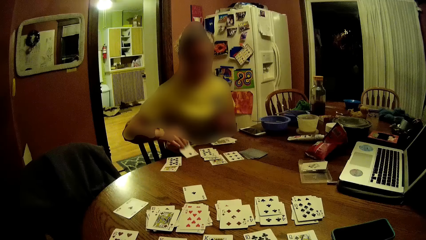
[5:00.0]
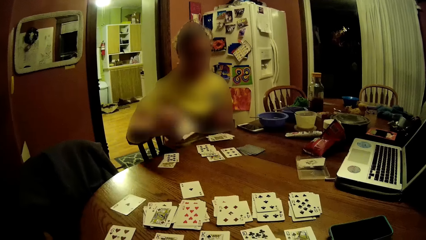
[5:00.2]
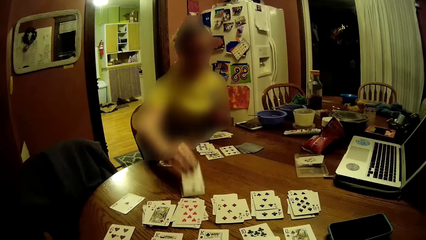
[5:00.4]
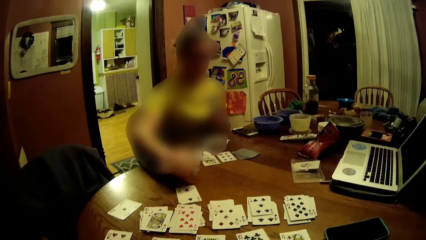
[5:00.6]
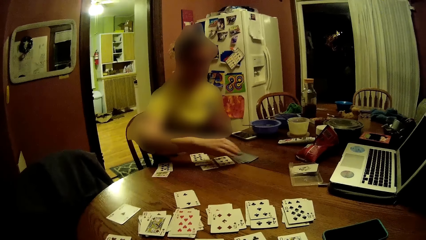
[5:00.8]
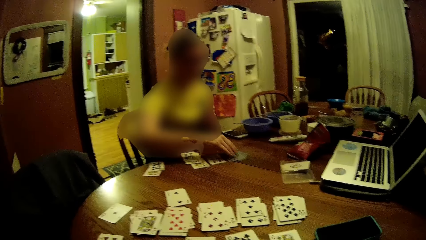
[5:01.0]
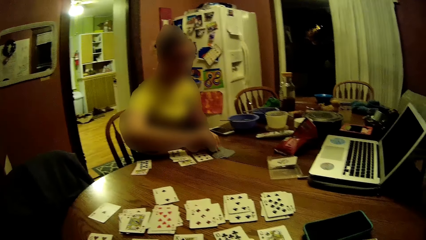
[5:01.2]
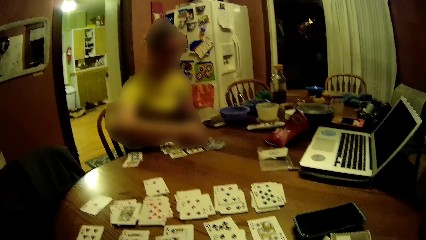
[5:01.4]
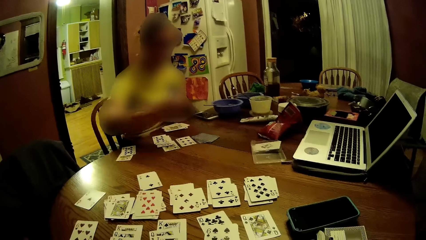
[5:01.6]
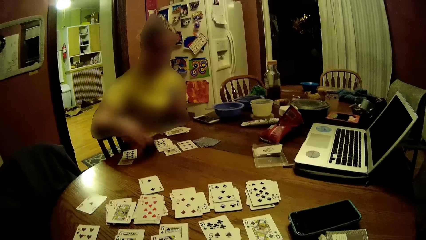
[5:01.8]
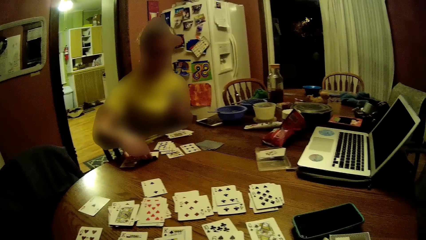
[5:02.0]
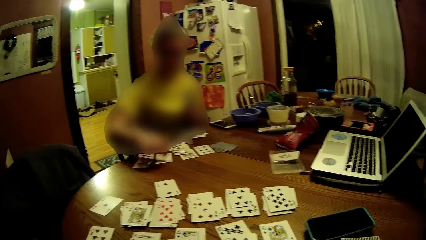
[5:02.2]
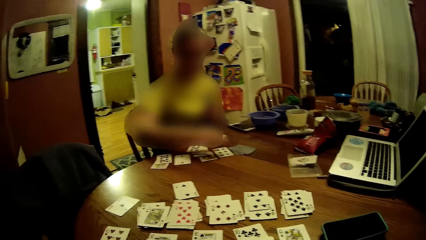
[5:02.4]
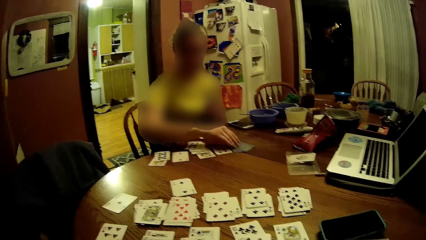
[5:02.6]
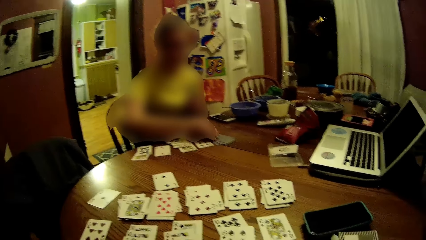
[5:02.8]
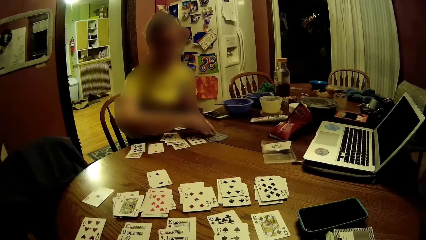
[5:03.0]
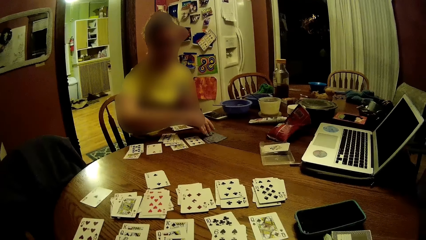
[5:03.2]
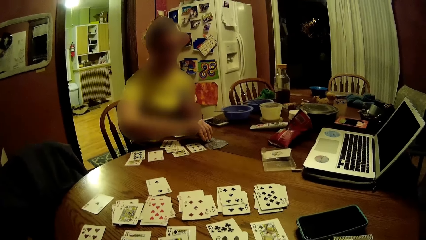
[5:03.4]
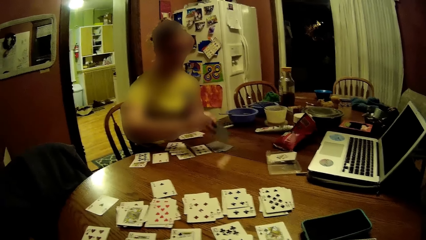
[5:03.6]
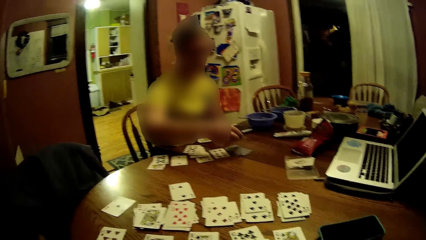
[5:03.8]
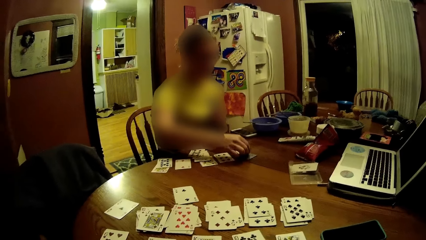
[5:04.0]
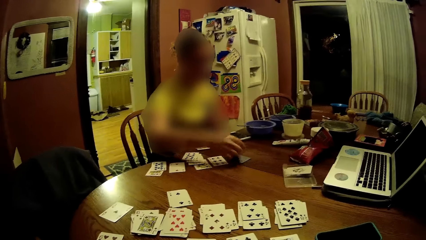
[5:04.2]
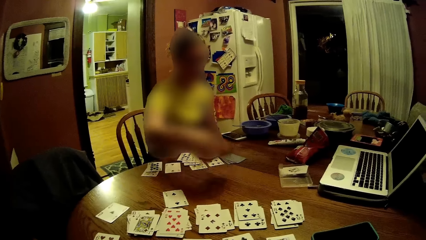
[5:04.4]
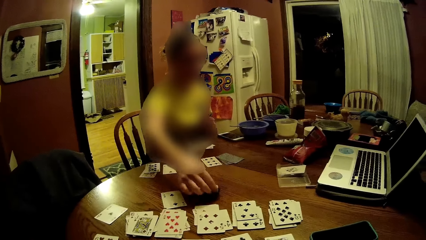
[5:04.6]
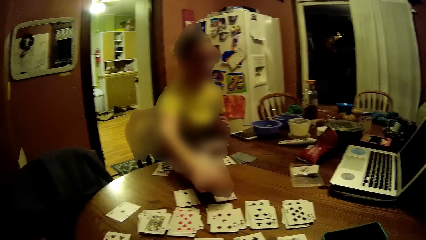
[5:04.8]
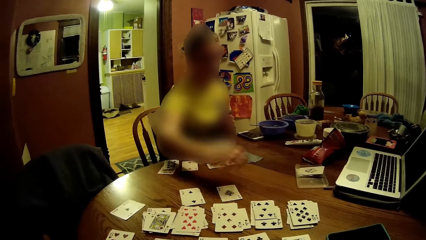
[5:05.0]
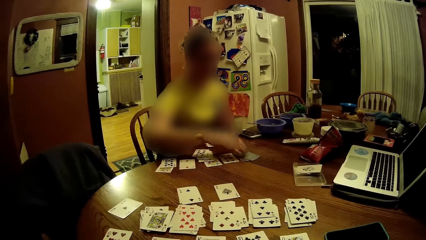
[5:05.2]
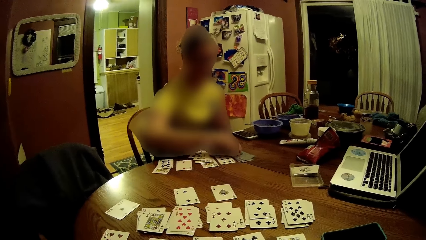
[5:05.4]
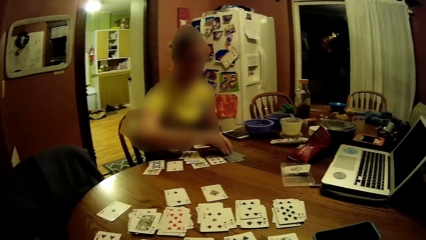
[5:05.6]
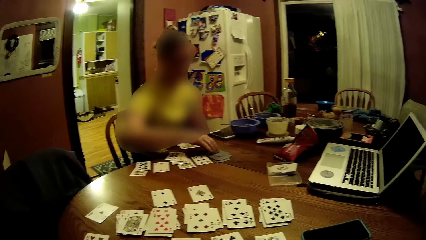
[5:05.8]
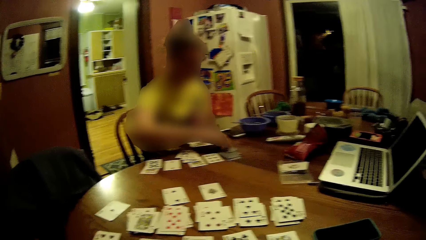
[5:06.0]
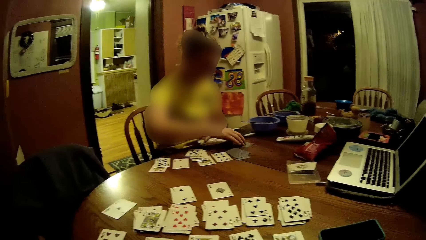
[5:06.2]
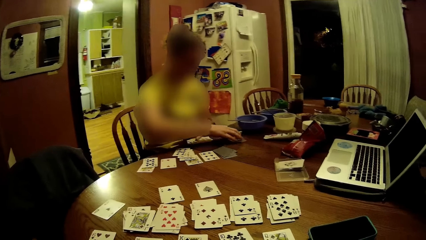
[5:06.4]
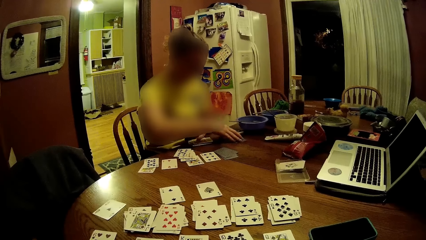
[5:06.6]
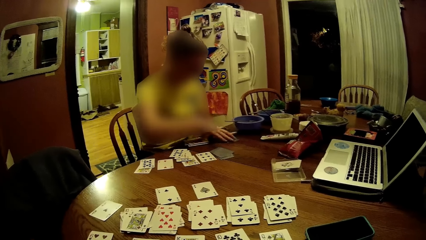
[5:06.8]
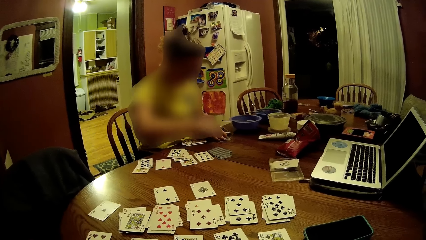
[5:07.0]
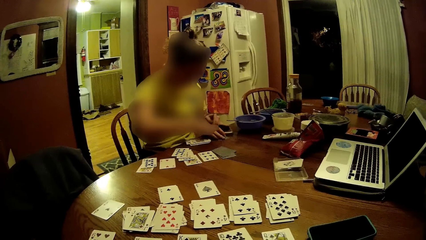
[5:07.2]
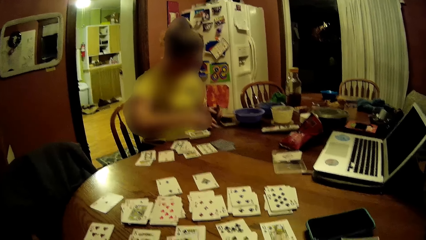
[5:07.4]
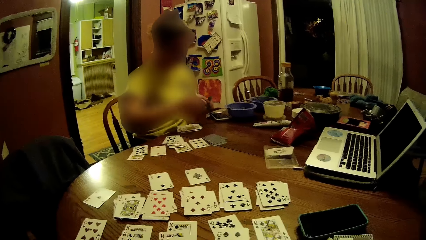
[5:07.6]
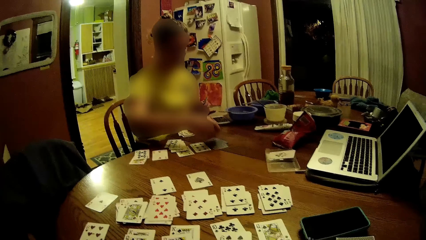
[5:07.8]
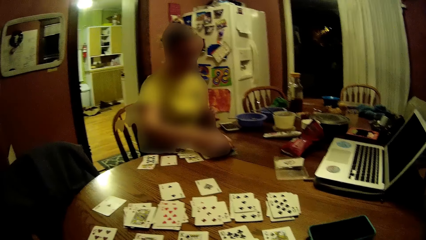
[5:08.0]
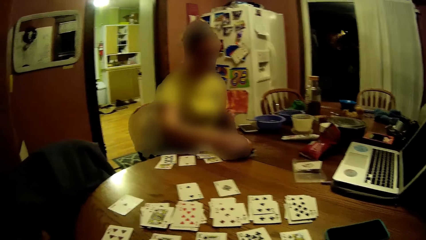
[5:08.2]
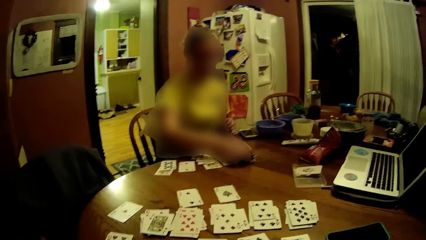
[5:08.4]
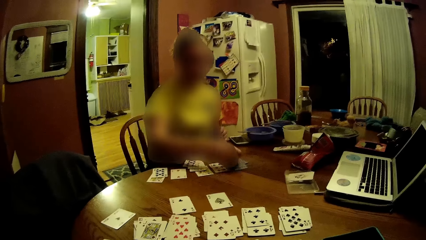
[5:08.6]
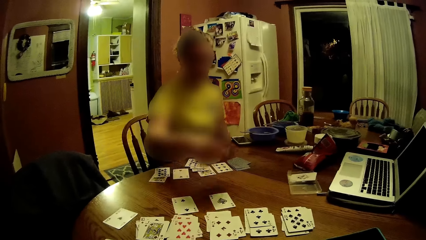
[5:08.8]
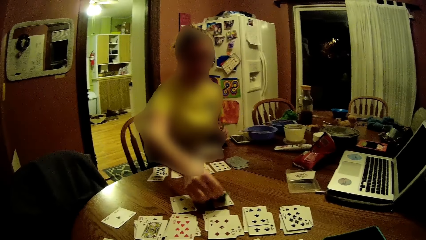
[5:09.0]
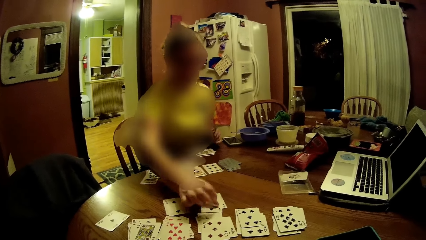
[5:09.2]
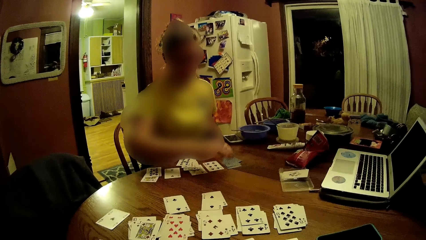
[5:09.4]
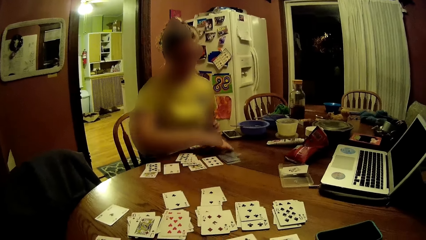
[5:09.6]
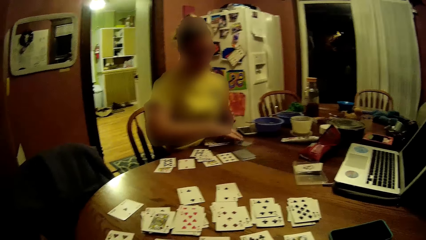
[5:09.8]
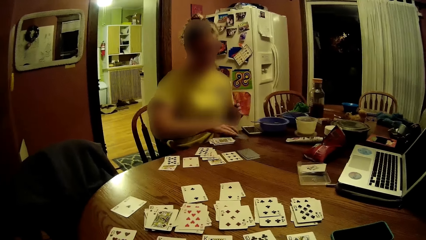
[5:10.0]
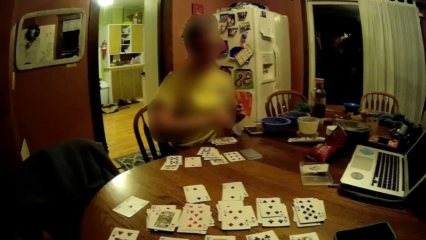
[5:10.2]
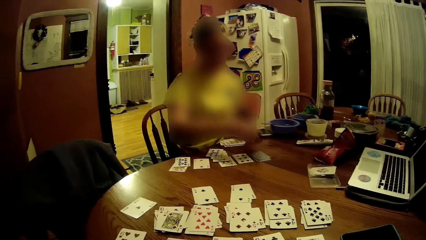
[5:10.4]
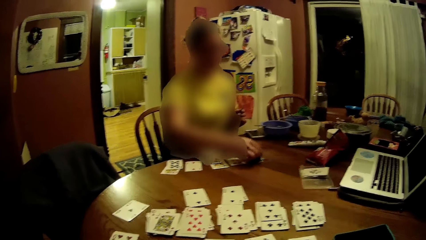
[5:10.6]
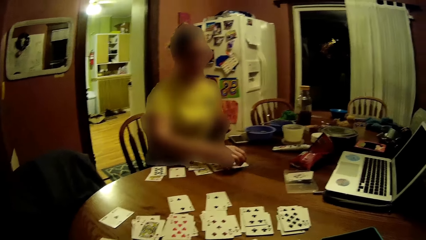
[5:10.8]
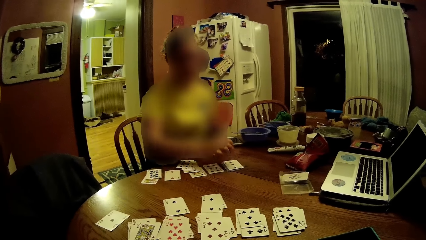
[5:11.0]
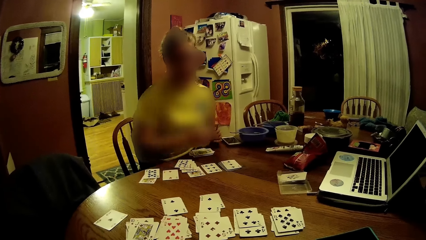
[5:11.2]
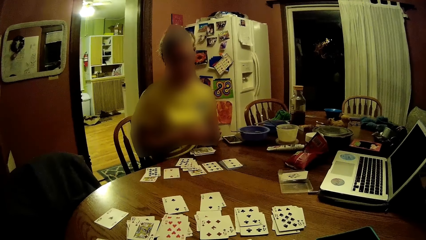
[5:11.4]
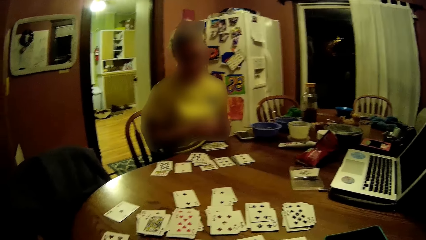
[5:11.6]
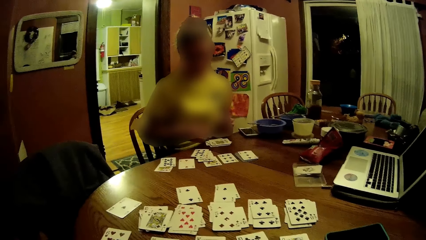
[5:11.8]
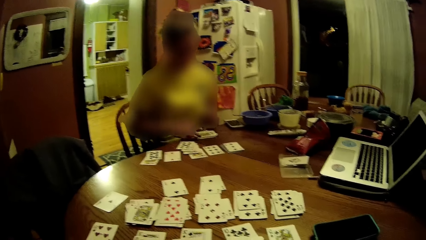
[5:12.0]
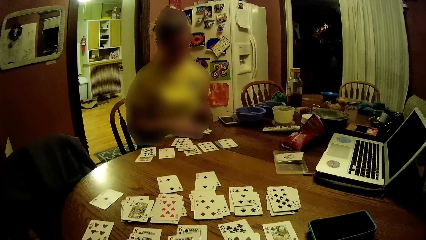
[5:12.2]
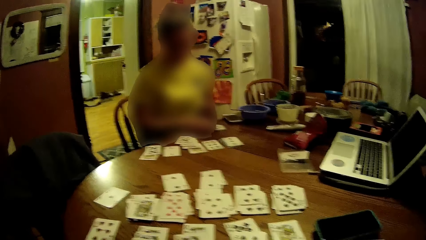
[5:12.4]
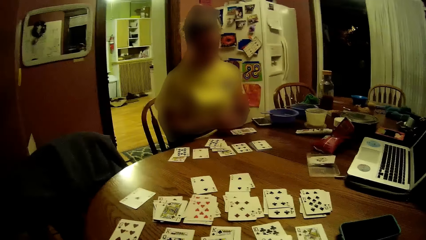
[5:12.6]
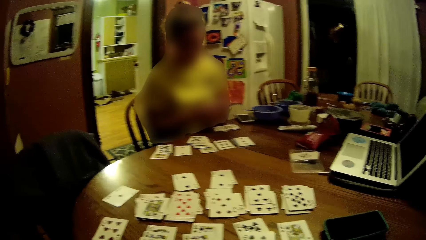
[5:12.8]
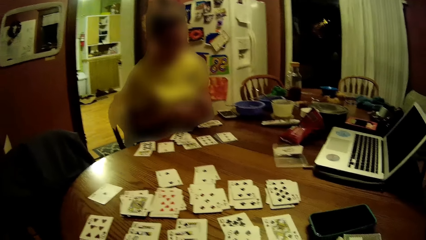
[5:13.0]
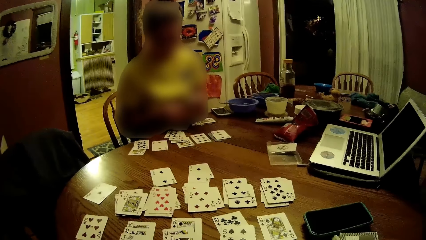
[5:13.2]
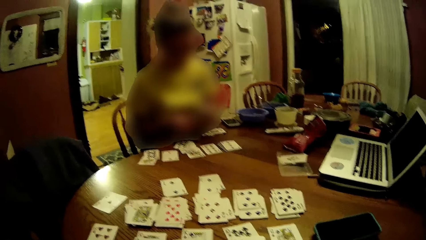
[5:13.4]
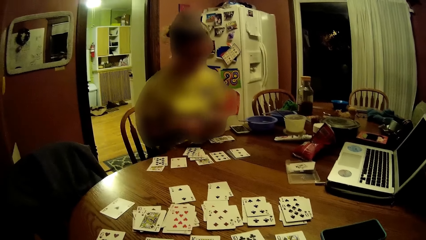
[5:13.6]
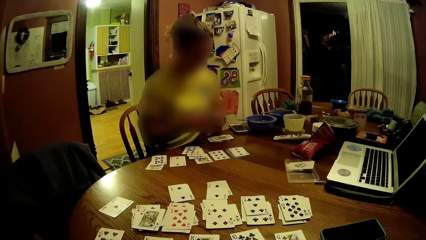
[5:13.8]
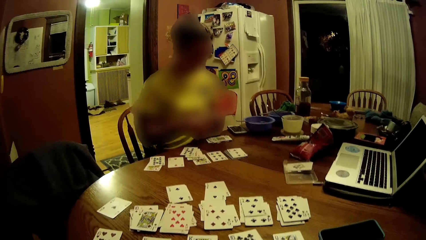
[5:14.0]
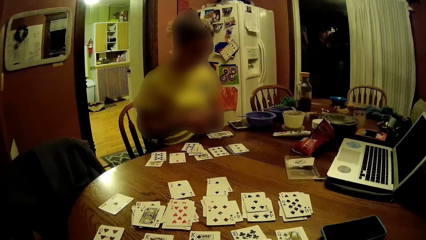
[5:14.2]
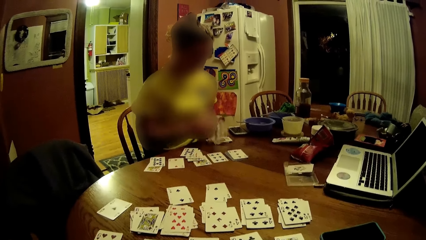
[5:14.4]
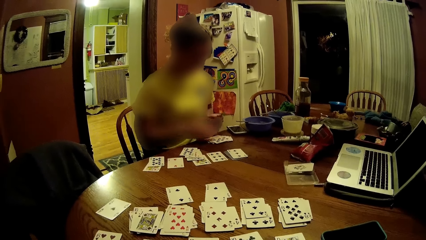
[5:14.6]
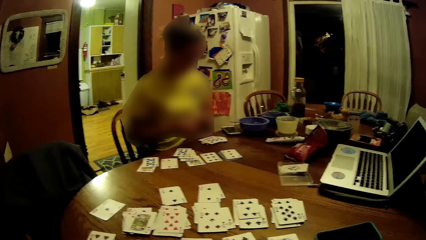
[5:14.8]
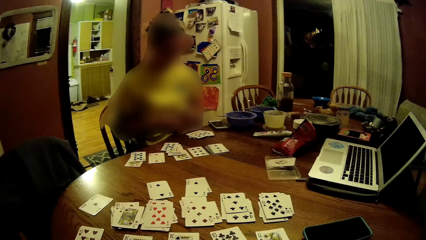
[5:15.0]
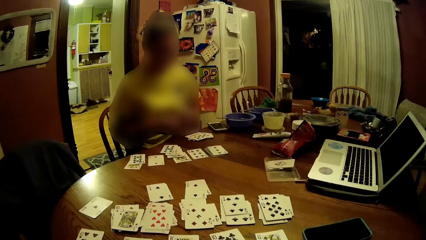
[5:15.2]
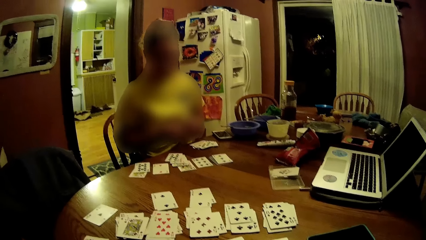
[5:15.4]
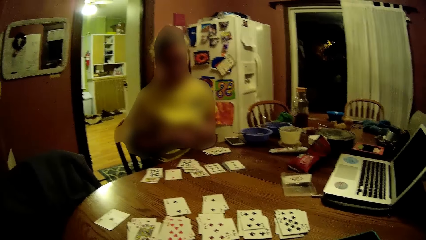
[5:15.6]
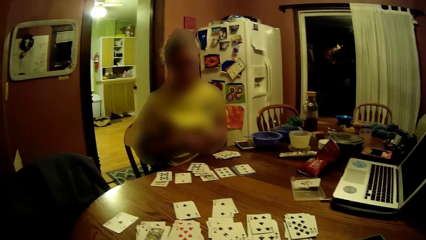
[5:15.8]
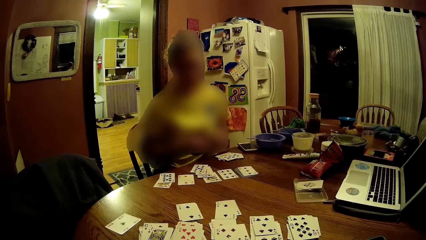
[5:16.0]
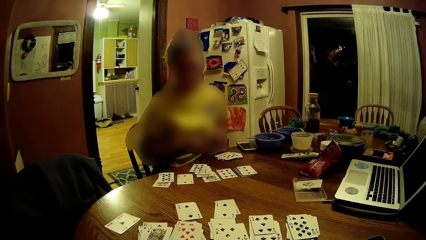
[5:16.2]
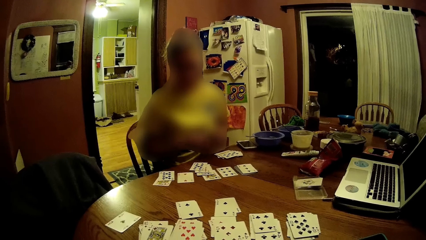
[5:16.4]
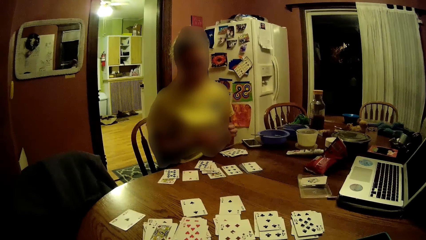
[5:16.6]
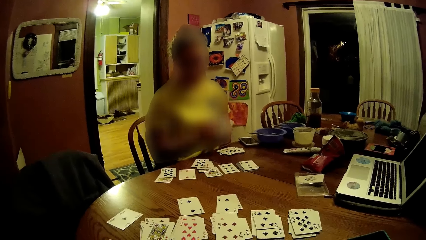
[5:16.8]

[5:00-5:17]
A woman picks up a card from the table with her right hand. The woman drops the card on the table with her right hand. The woman picks up a card from the table with her right hand. The woman drops the card on the table with her right hand. The woman picks up a card from the table with her right hand. The woman drops the card on the table with her right hand. The woman moves a card on the table with her right hand. The woman picks up the card from the table with her right hand. The woman drops the card on the table with her right hand. The woman picks up a card from the table with her right hand. The woman drops the card on the table with her right hand. The woman moves some cards on the table with her right hand. The woman drops some cards on the table with her right hand.
